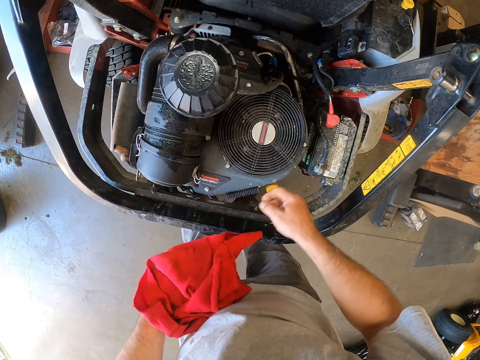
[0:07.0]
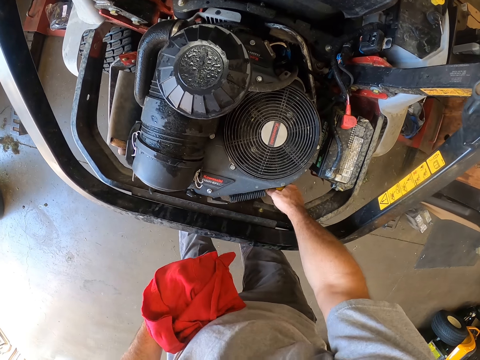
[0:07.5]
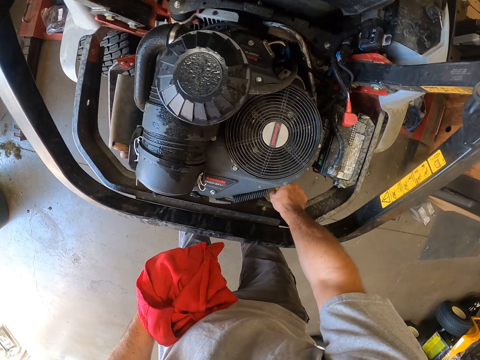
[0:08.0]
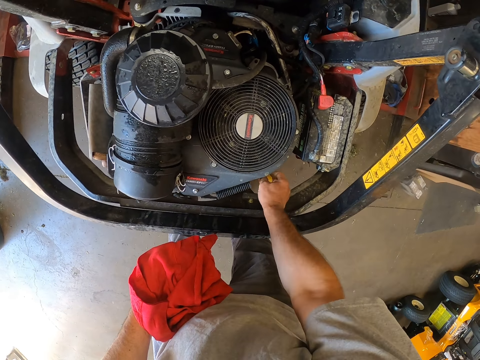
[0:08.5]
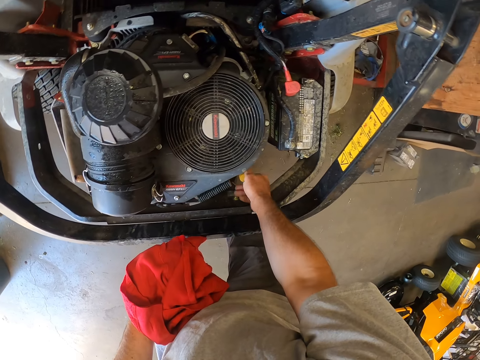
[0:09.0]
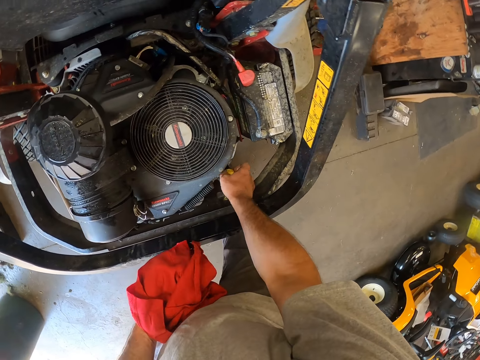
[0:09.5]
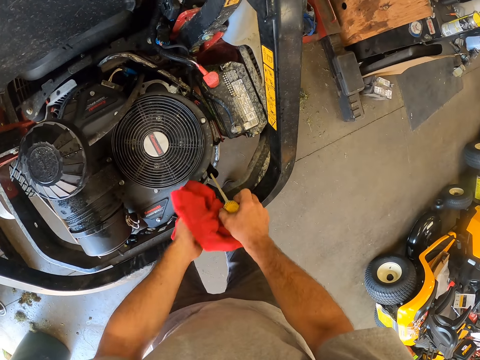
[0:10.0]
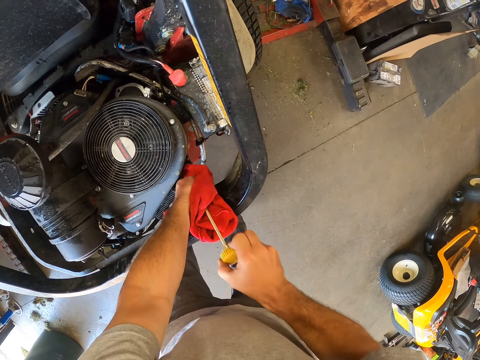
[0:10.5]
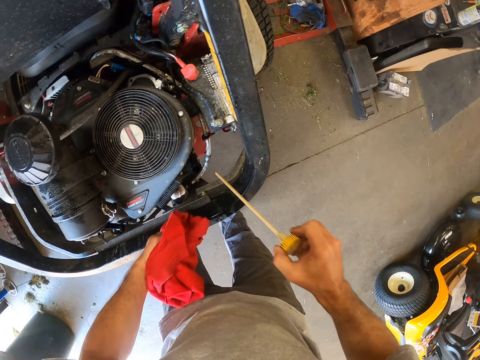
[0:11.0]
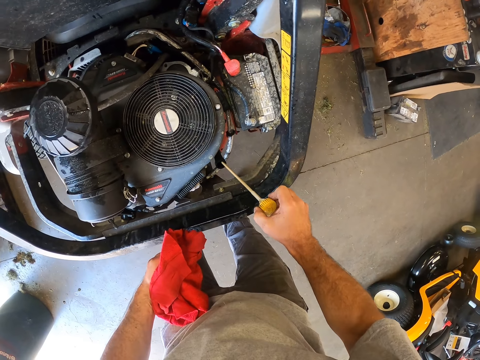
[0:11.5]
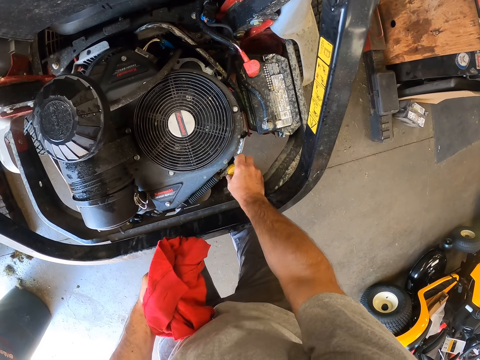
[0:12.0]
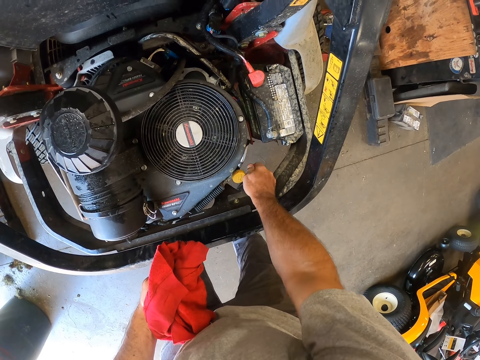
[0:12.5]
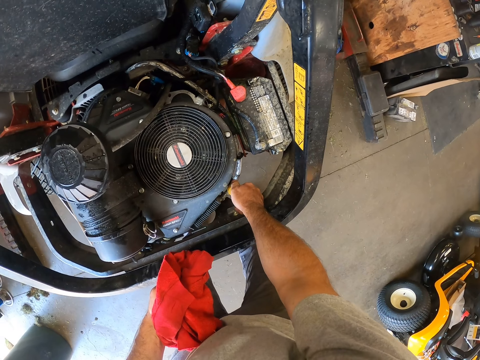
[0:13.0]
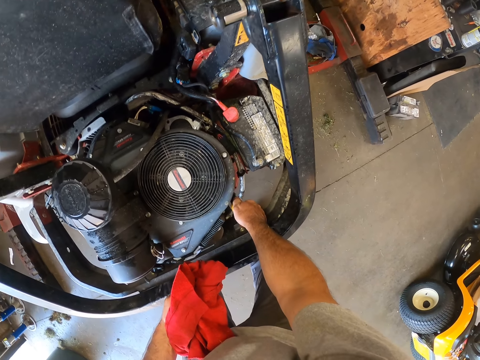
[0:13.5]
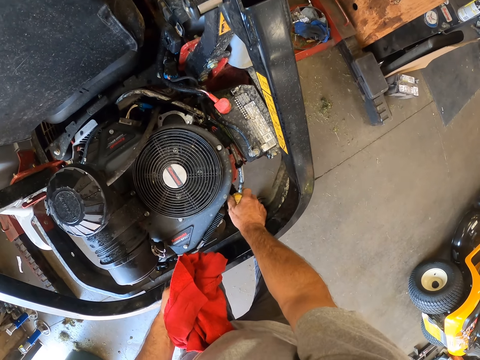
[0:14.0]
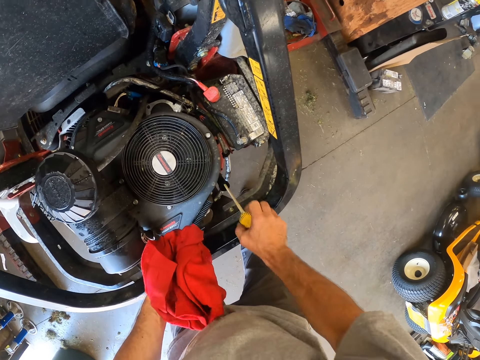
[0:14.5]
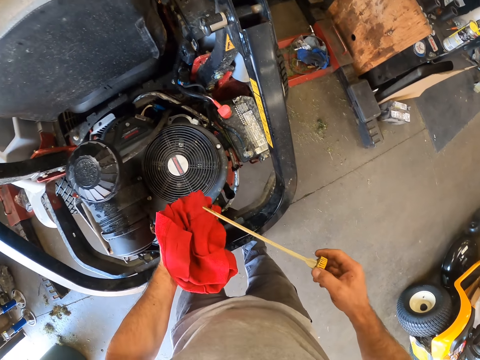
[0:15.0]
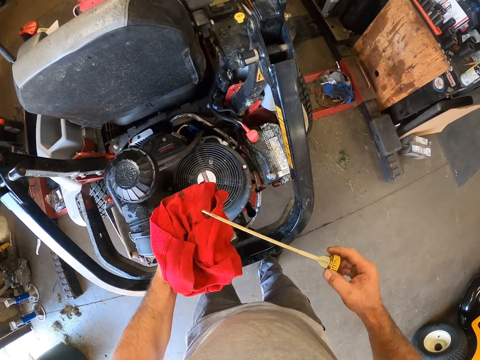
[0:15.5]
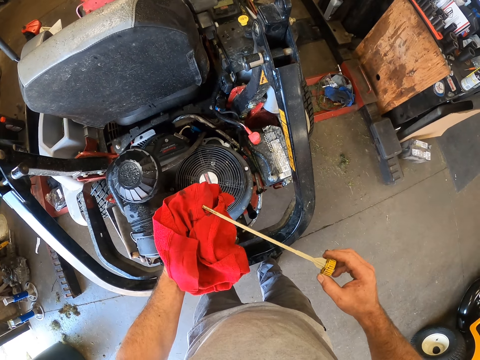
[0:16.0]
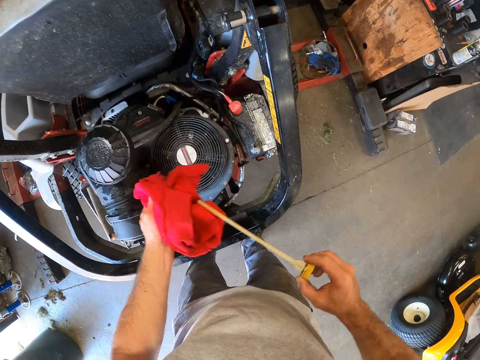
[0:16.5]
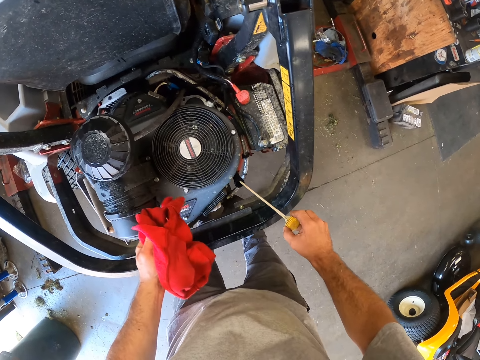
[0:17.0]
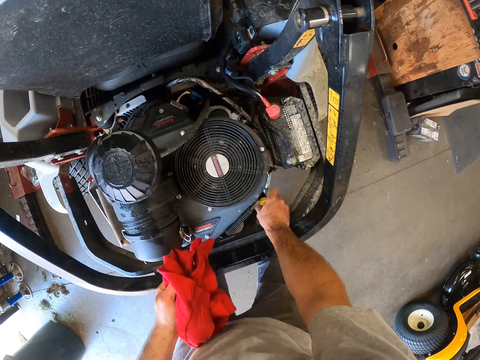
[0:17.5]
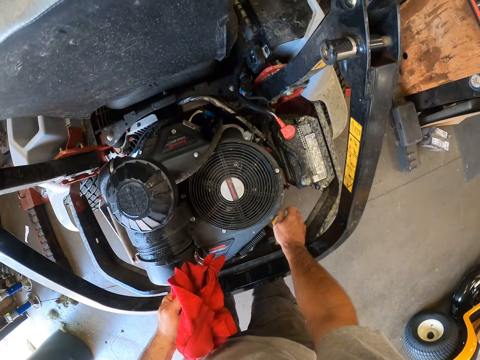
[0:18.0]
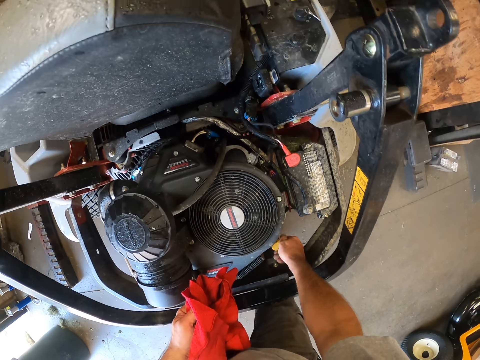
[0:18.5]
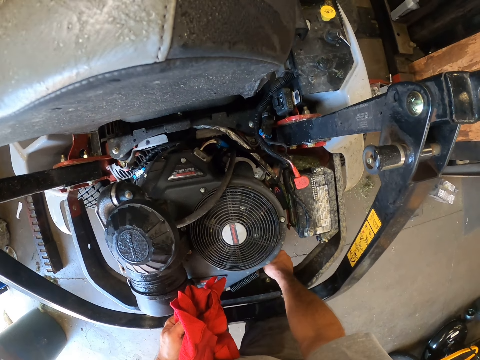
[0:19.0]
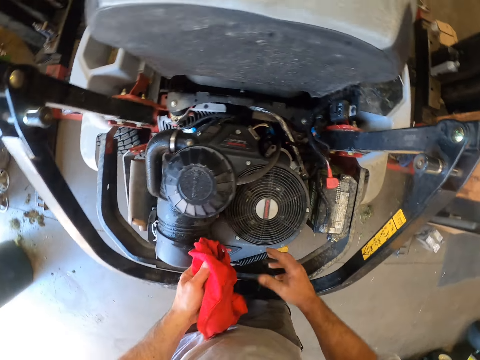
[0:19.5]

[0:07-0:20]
The camera wearer places the cloth on his left hand. He opens the fuel tank nozzle. He cleans the fuel tank nozzle with the cloth in his hand. He returns the fuel tank nozzle to the fuel tank. He closes the fuel tank of the lawn mower. He pulls out the fuel nozzle from the fuel tank of the lawn mower. He checks the nozzle on the cloth in his hand. He cleans the fuel tank nozzle with the cloth in his hand. He returns the fuel tank nozzle to the fuel tank. He closes the fuel tank of the lawn mower.

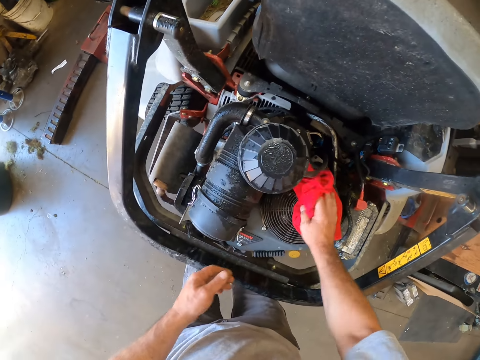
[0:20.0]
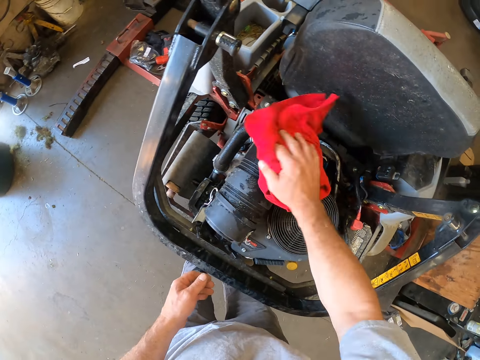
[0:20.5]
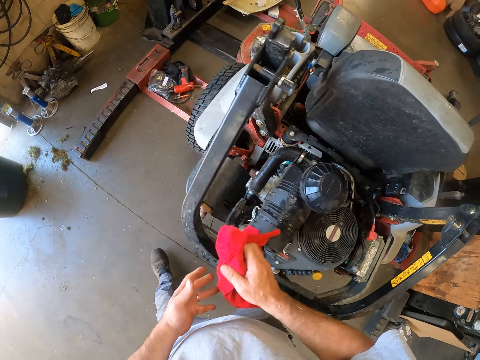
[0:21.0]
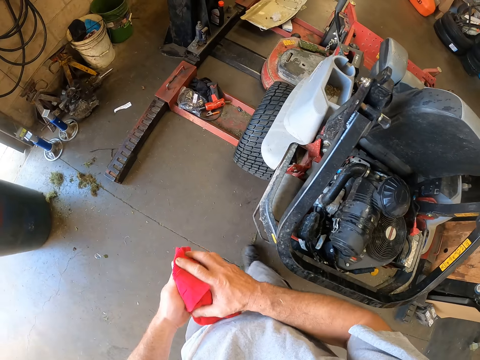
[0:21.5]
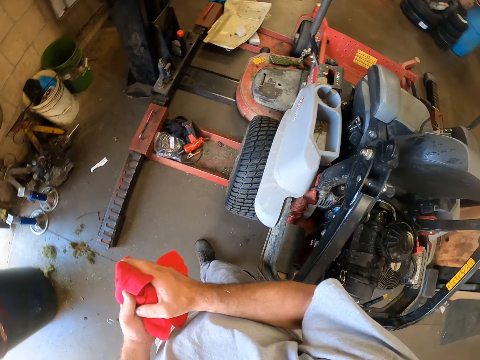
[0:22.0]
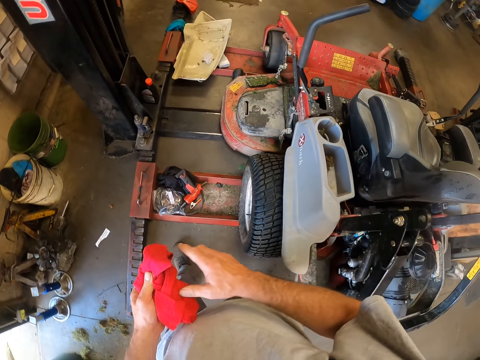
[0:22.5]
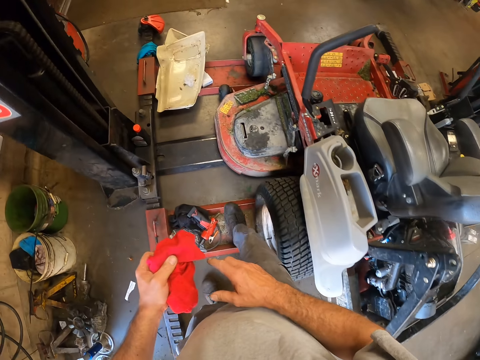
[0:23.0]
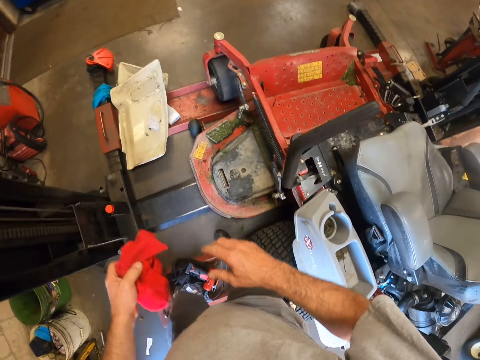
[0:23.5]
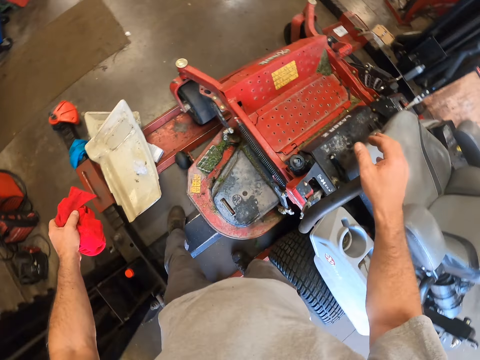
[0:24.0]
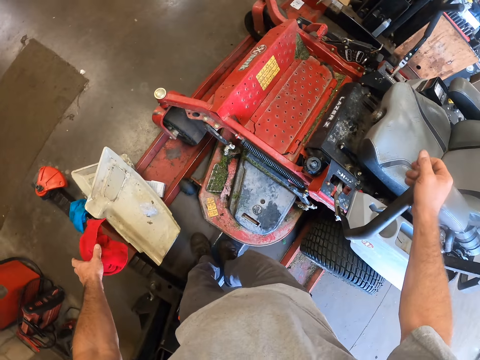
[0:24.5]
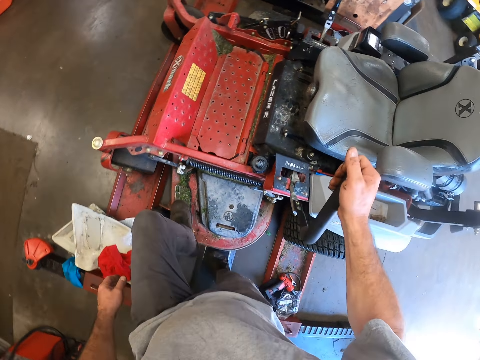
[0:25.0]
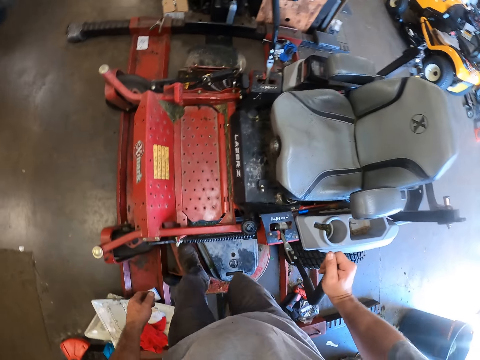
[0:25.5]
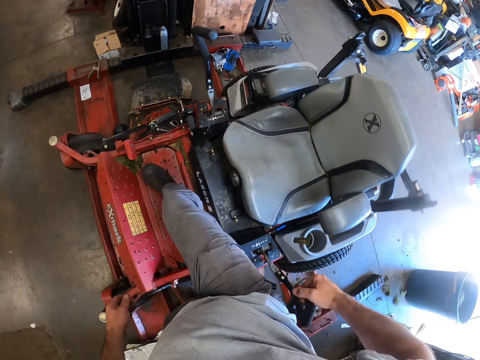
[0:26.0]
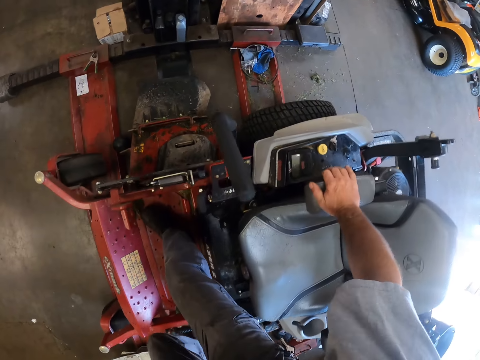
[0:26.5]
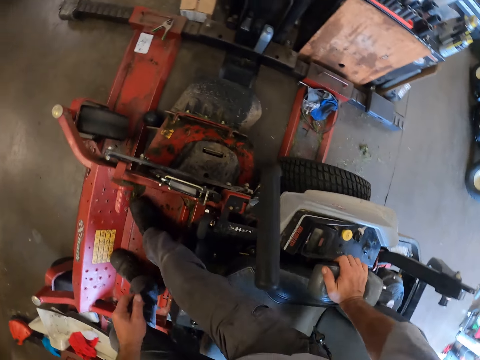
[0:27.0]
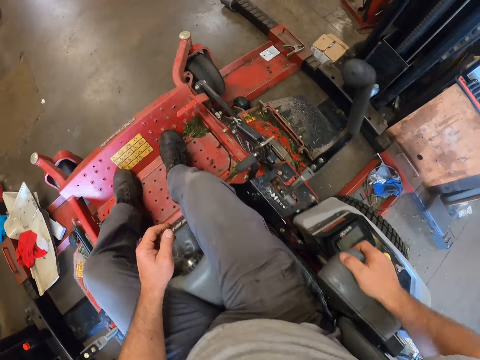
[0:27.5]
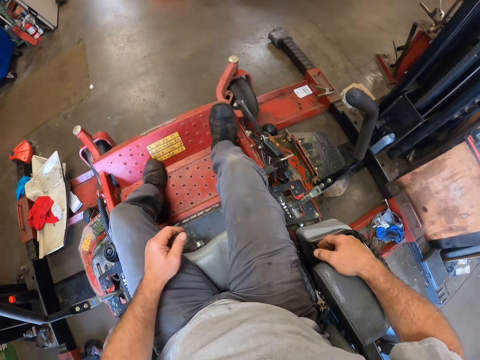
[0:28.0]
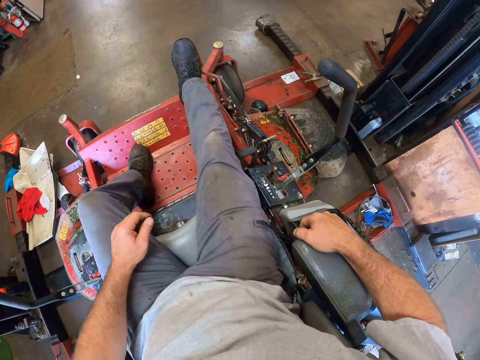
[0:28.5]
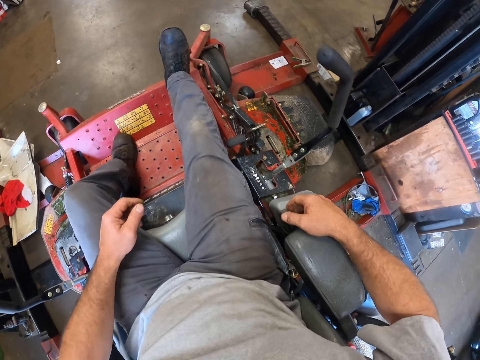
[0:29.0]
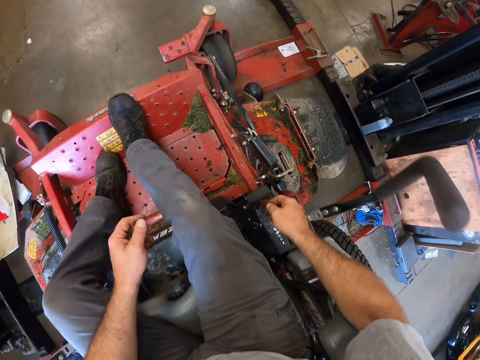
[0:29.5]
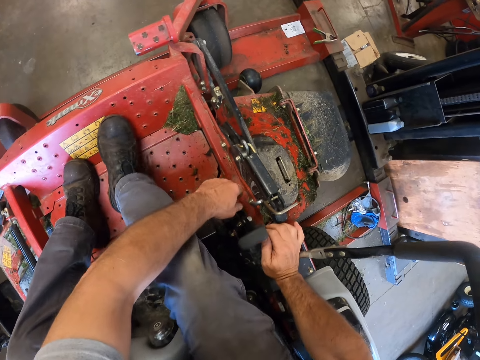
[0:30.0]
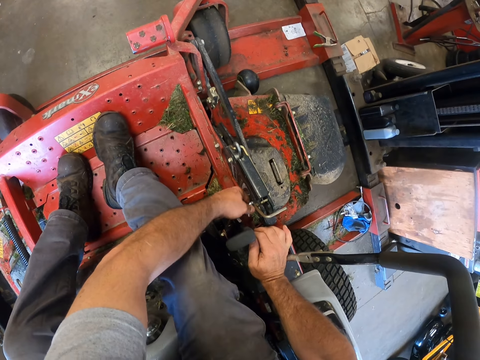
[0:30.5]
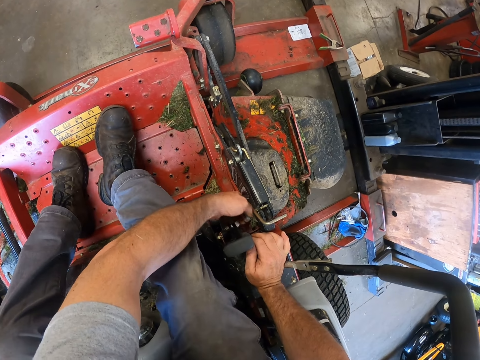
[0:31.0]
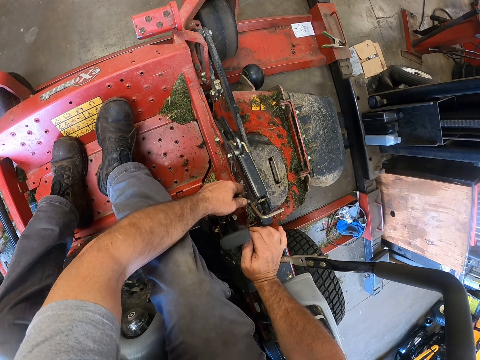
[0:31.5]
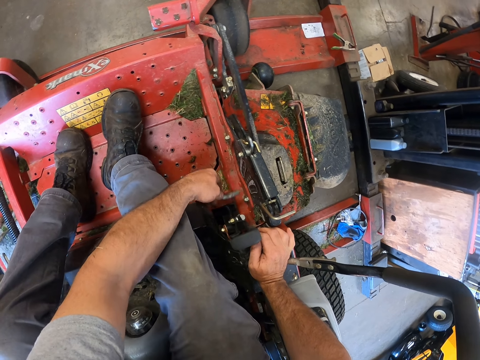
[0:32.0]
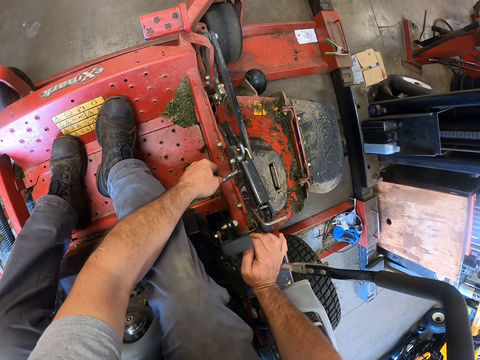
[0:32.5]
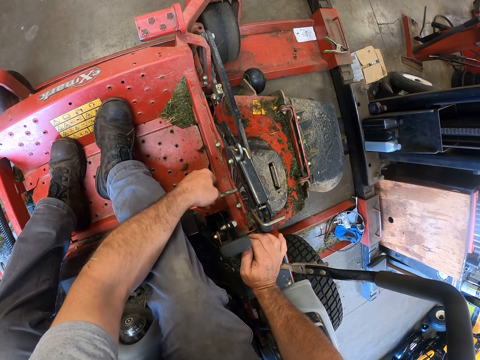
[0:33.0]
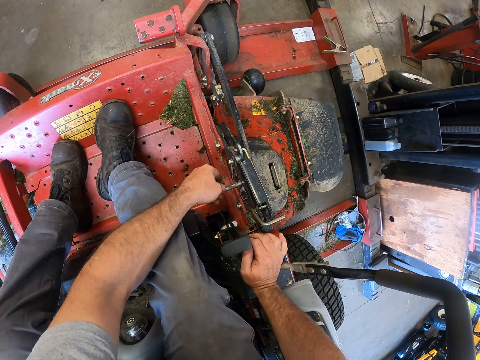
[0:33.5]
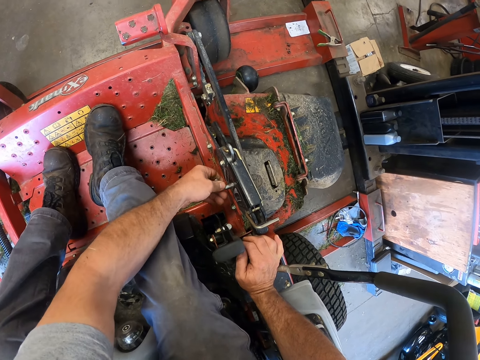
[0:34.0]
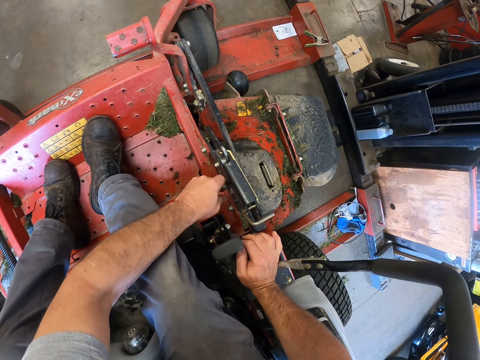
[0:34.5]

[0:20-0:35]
The camera wearer cleans the engine area of the lawn mower with the cloth. He takes the cloth with his left hand. He walks towards the side of the lawn mower. He drops the fabric on the floor. He touches the wheel controller of the lawn mower with his right hand. He steps on the lawn mower. He places his right hand on the seat armrest. He sits in the lawn mower. He operates the lawn mower. He rocks the chair of the lawn mower. He changes the position of a plug on the lawn mower with his left hand.
